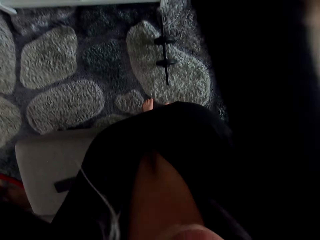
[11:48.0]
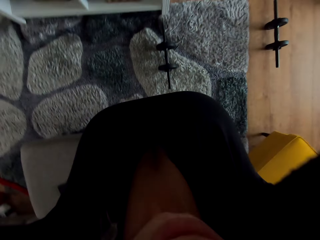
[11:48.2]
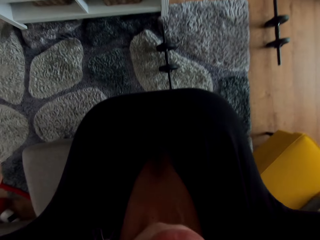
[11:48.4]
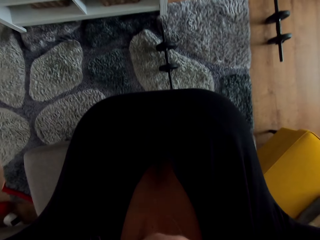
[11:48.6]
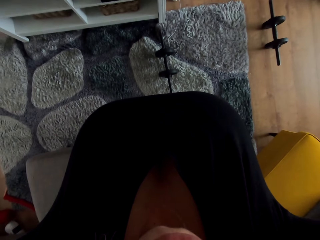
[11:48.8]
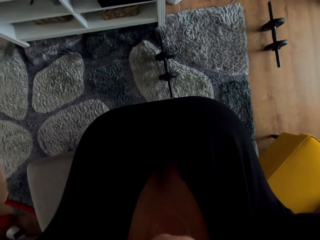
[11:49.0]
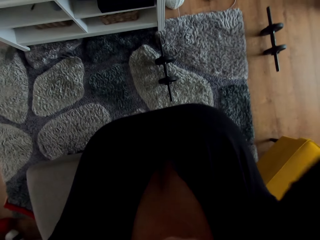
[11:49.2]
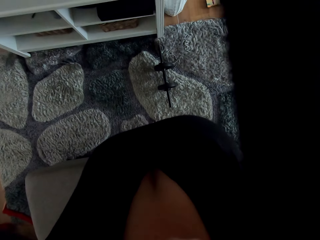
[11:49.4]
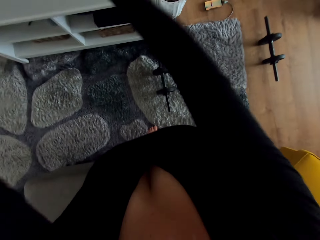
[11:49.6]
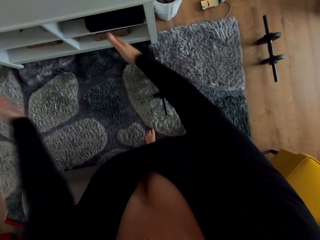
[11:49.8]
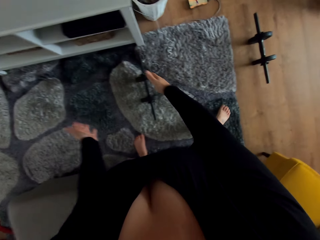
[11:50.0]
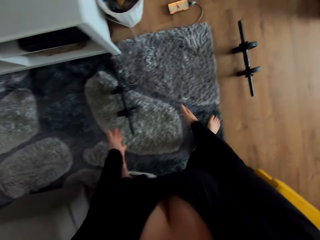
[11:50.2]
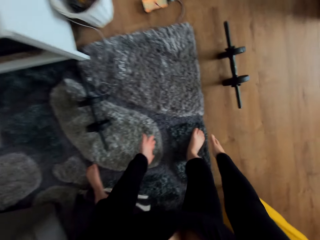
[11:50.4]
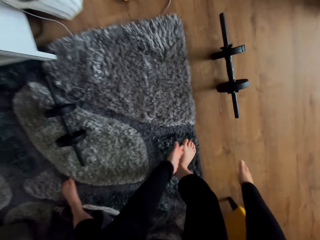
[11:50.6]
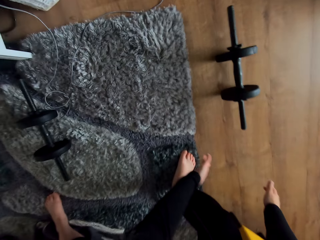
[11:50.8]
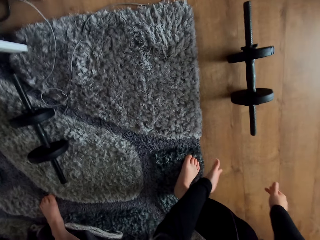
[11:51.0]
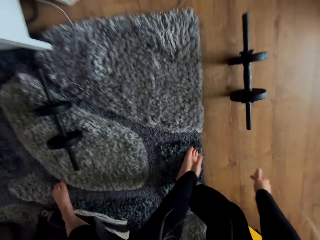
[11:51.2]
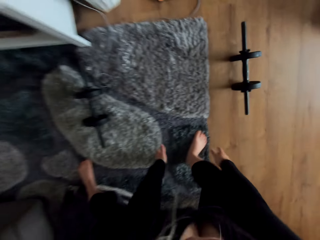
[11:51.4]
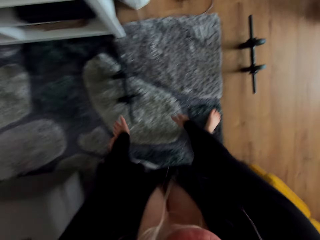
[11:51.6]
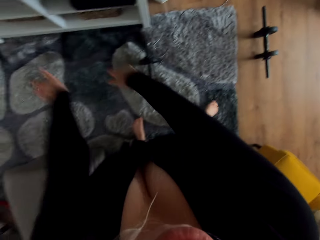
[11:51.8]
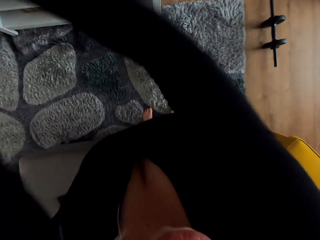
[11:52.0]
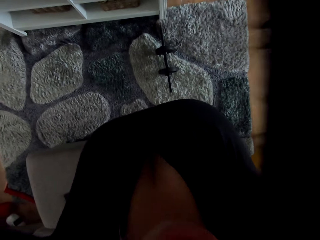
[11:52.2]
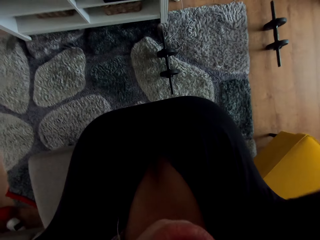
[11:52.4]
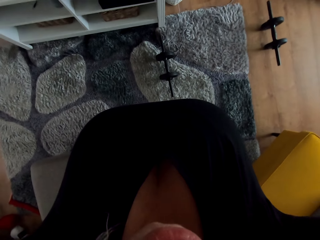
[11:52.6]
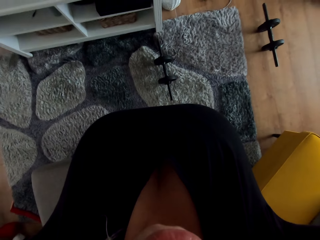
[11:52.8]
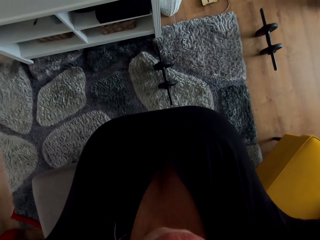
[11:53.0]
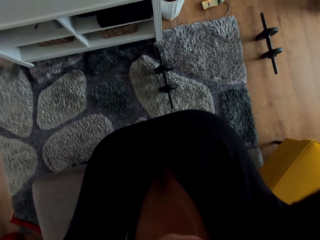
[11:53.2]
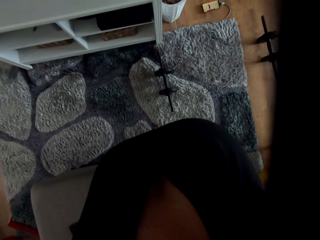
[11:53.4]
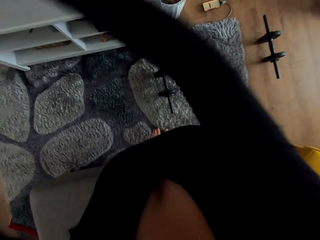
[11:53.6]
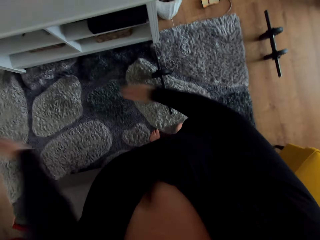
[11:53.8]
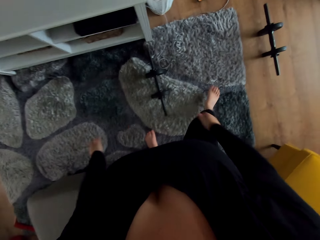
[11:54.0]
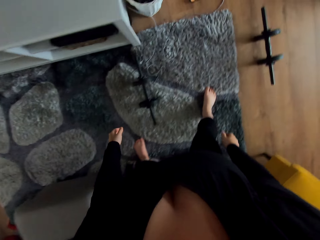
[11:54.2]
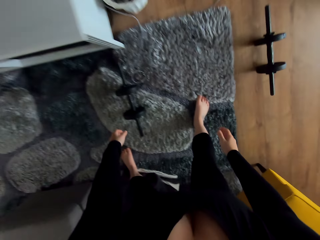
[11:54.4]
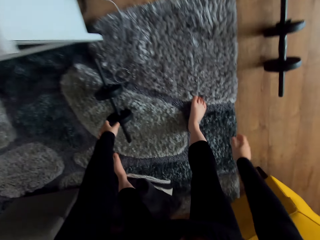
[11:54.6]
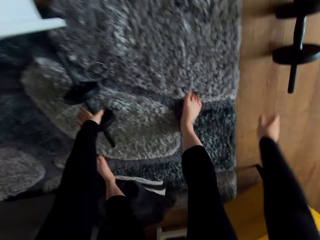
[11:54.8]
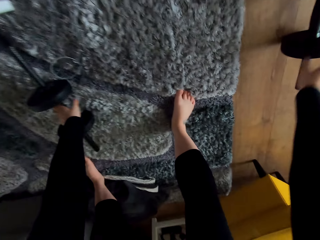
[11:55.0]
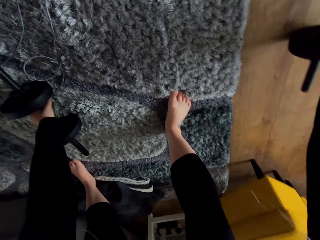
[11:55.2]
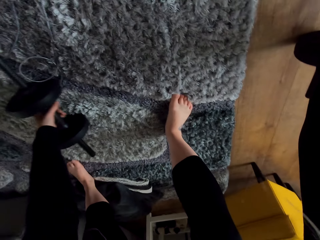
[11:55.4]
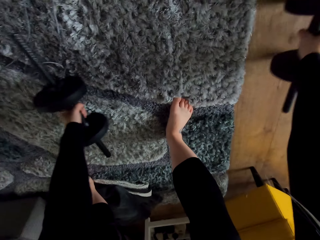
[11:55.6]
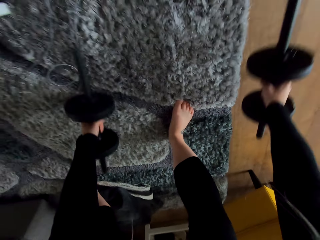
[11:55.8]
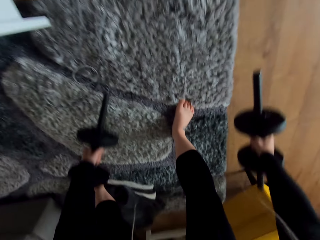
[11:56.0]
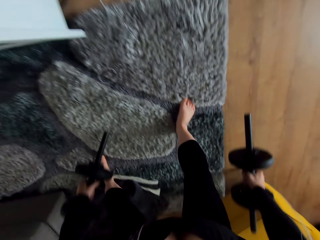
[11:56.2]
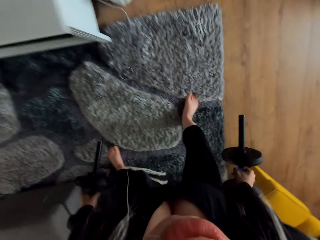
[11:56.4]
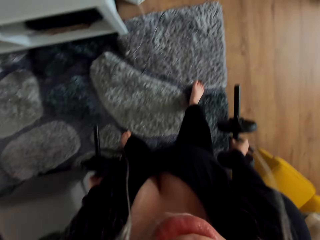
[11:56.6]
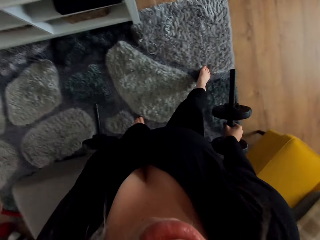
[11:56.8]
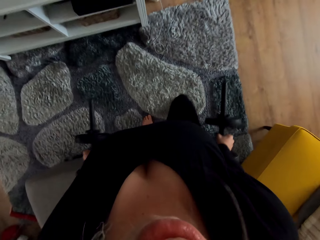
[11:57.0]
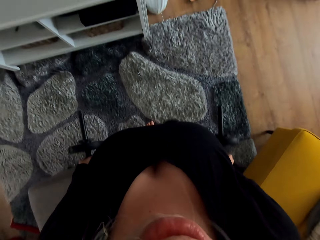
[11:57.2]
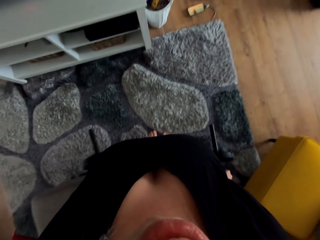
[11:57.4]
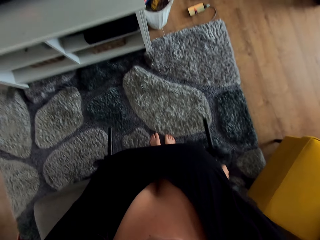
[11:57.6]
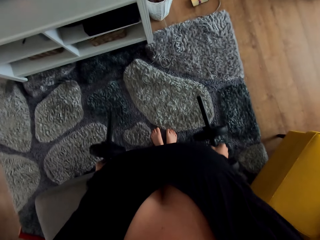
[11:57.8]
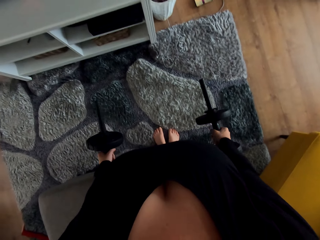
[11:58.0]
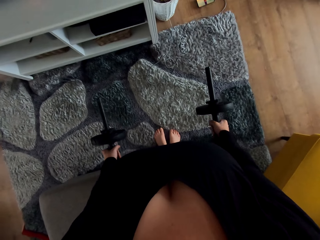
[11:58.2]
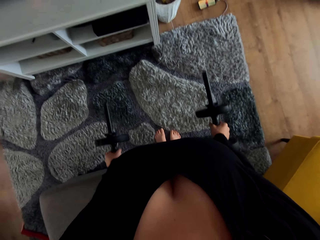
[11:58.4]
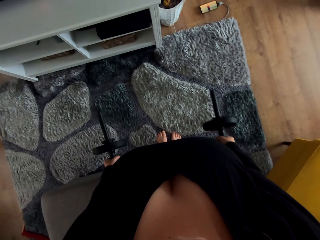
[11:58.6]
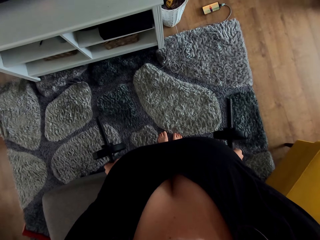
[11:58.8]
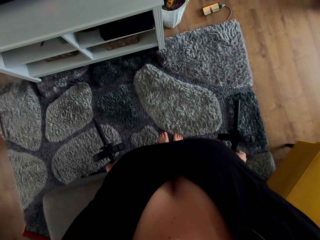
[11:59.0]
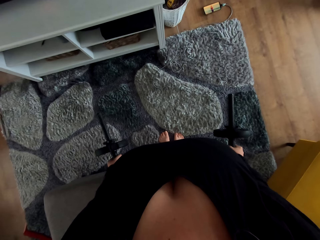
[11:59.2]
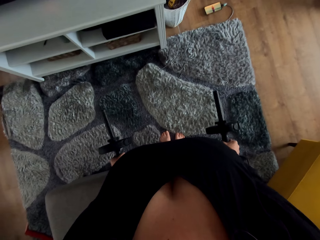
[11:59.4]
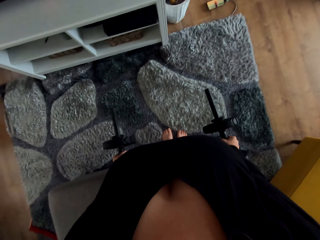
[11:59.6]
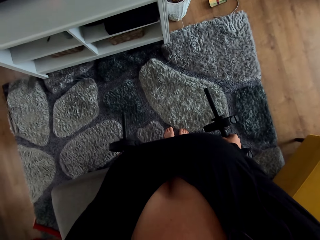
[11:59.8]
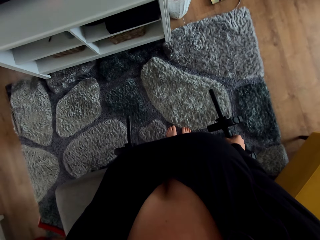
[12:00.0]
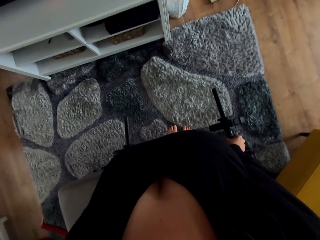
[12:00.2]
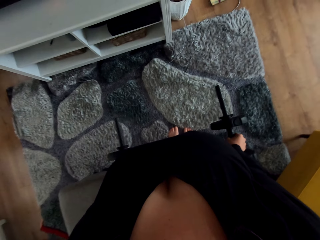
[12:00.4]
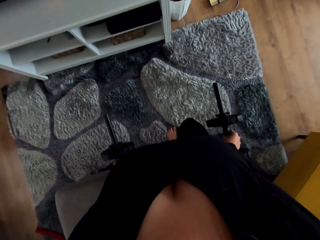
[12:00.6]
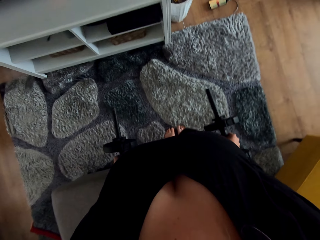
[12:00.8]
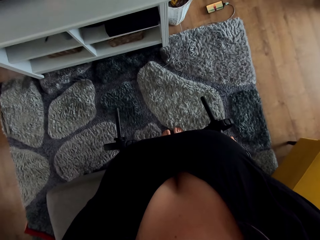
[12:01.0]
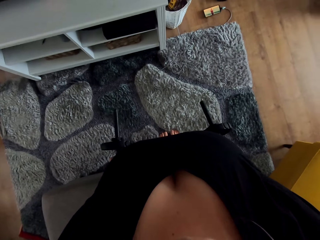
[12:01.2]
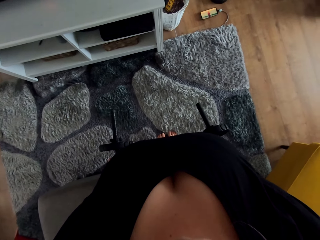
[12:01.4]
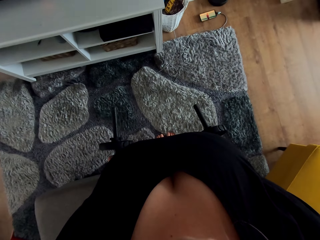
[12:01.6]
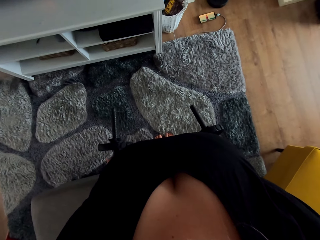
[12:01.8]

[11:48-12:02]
The camera wearer picks up the weights or dumbbells from the floor. They hold the dumbbells on the hands.

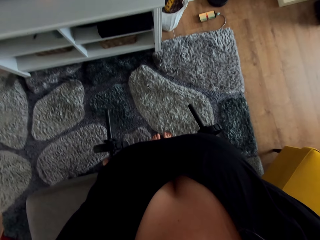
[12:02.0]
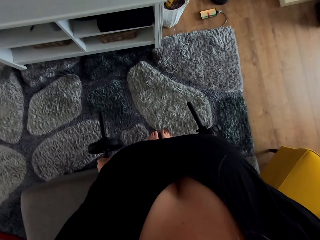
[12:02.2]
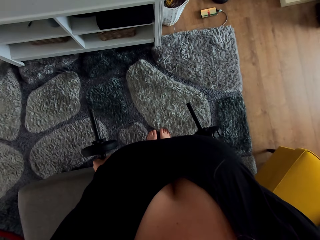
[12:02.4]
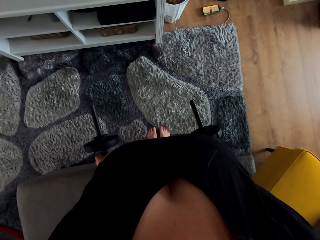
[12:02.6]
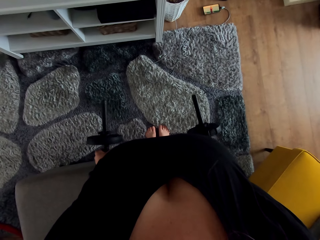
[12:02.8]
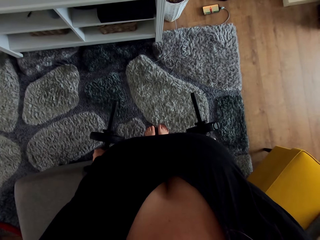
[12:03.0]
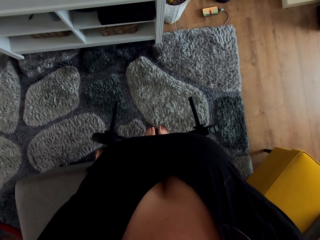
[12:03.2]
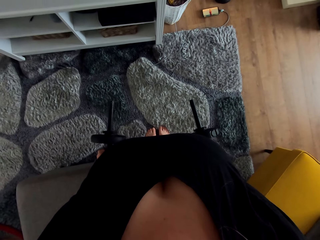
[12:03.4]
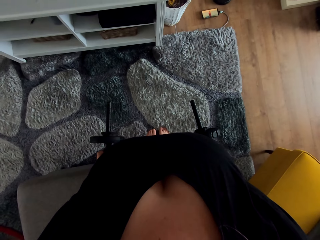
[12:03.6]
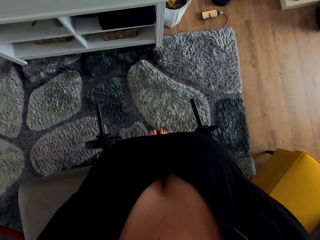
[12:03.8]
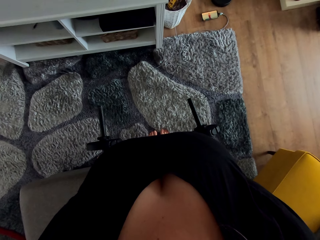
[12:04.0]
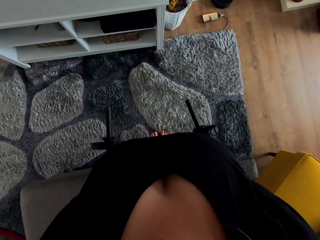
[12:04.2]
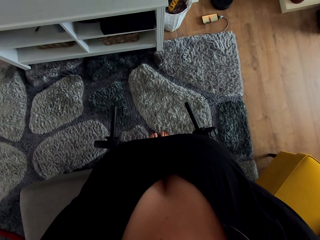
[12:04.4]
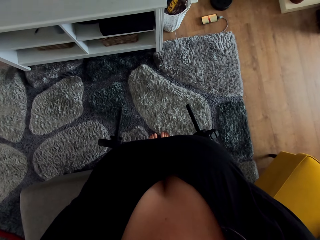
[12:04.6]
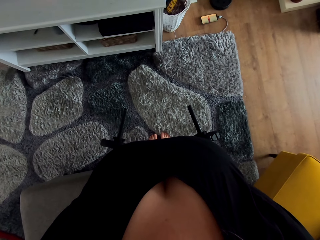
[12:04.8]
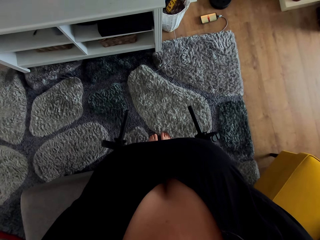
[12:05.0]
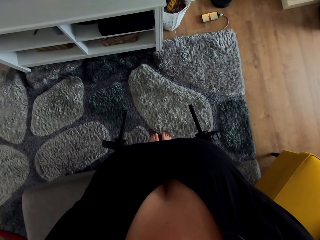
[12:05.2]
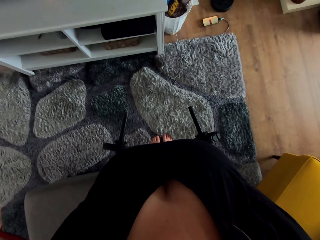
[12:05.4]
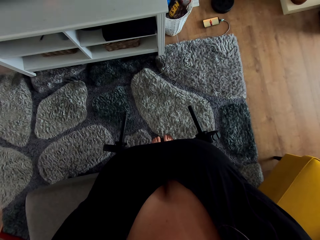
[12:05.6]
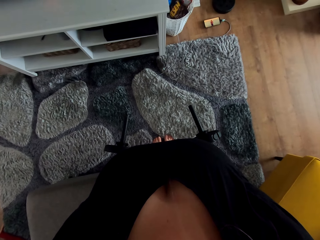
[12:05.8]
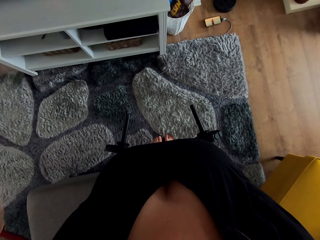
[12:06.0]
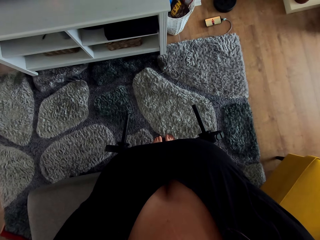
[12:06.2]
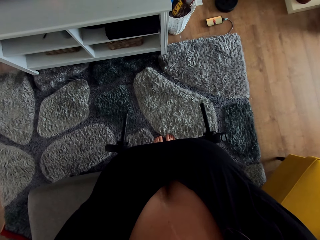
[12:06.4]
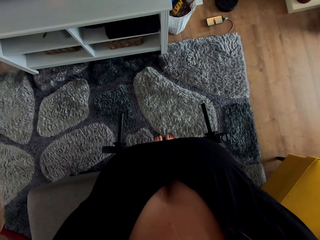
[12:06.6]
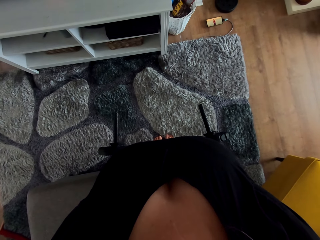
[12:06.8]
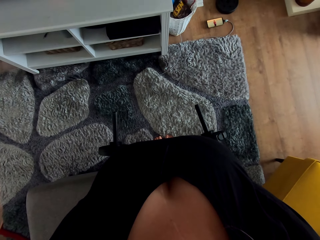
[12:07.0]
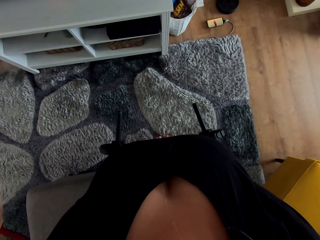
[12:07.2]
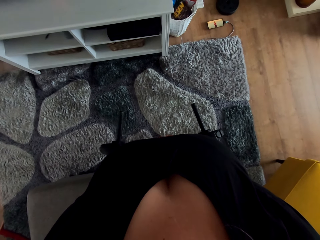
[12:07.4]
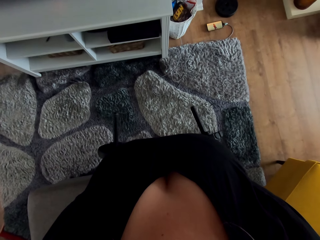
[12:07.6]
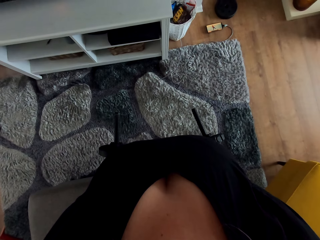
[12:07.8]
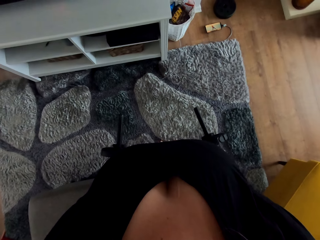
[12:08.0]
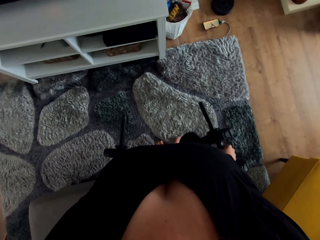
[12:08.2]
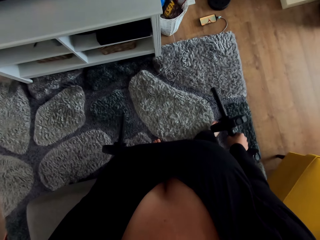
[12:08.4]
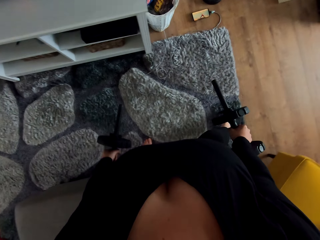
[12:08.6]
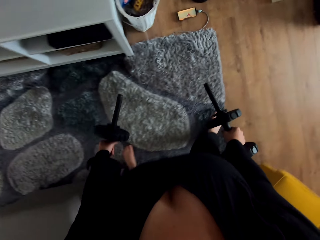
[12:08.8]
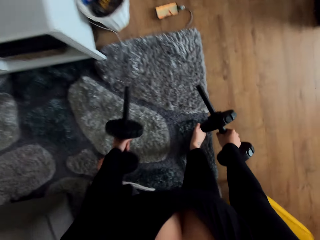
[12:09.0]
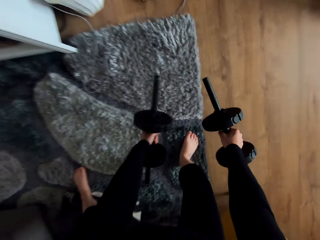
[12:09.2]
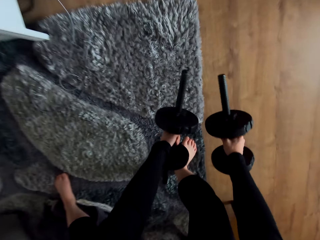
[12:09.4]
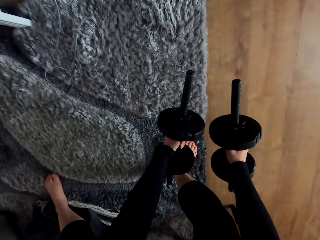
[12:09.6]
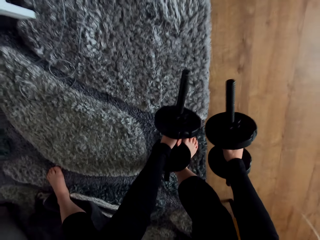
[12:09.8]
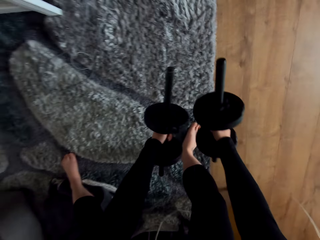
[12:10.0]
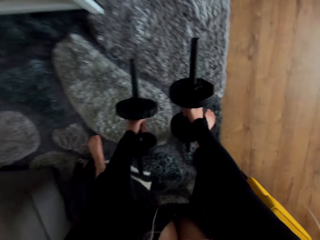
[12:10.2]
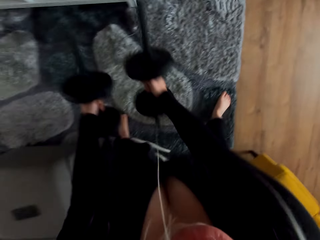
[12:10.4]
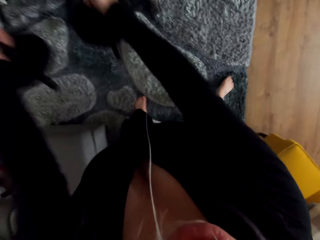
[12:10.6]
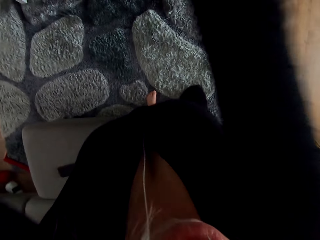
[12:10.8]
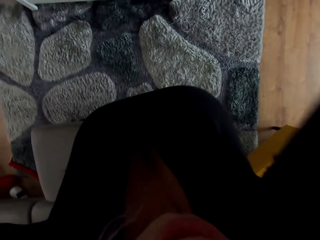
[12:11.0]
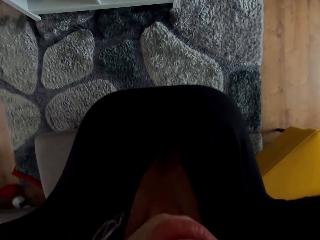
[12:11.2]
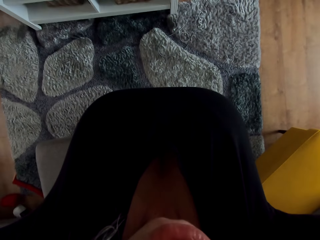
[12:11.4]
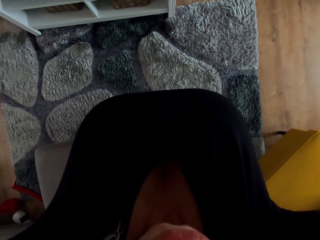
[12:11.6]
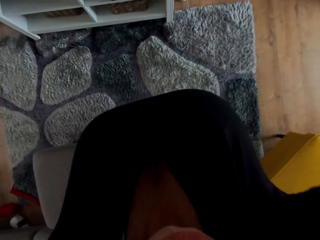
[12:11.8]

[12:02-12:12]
The camera wearer exercises with the dumbbells on the hands in the room. They lift the weights.
